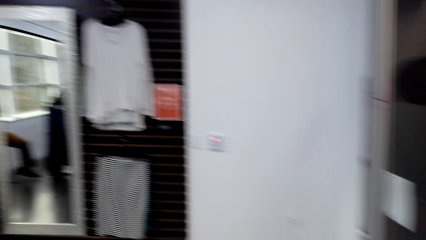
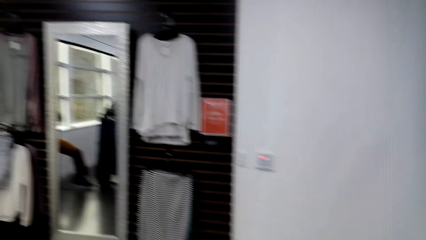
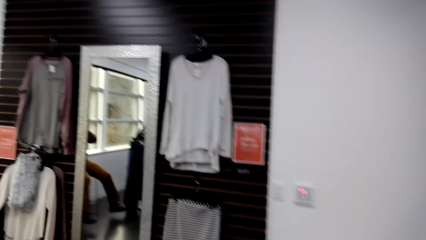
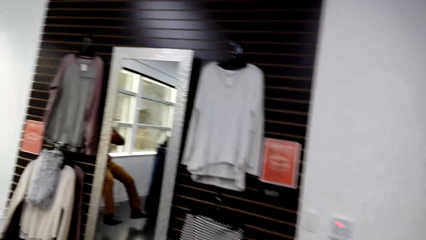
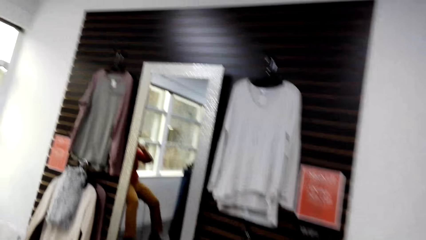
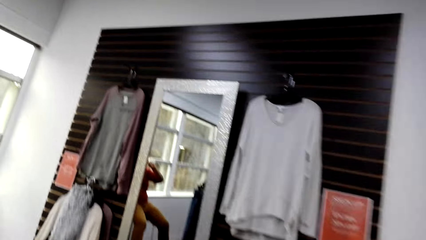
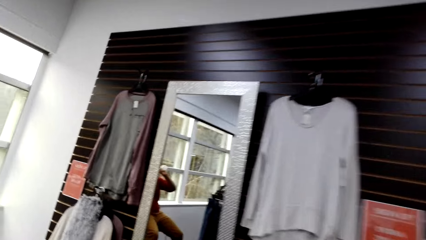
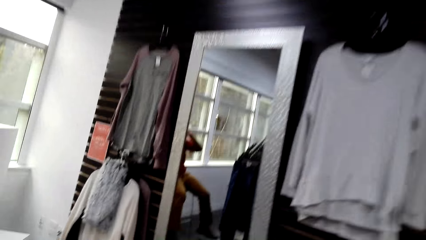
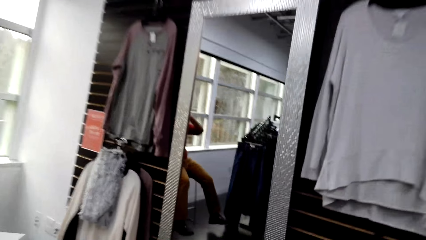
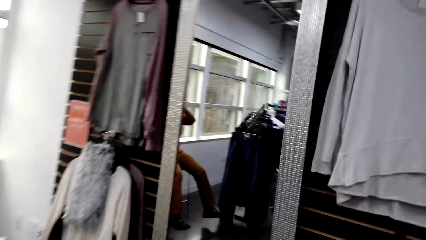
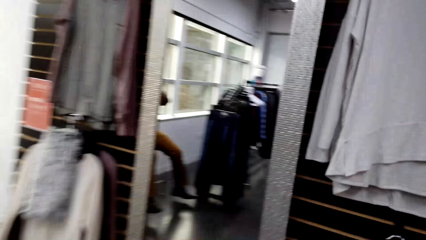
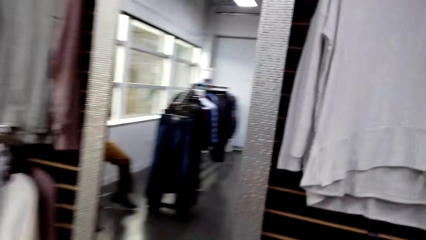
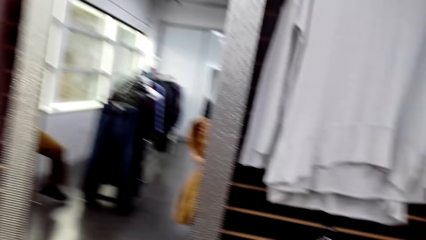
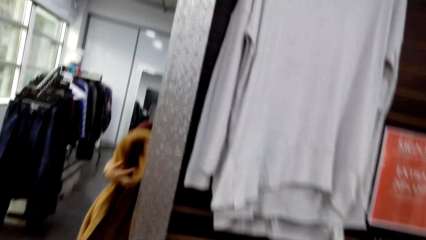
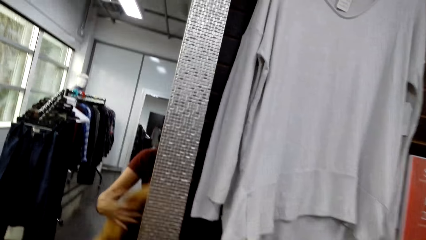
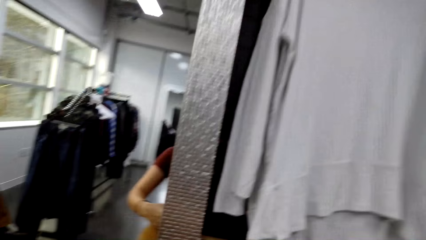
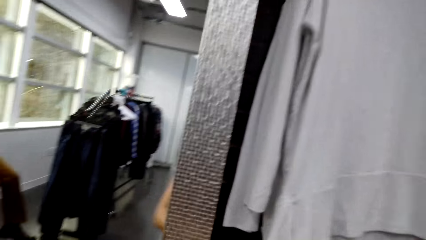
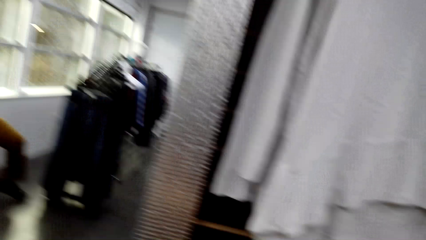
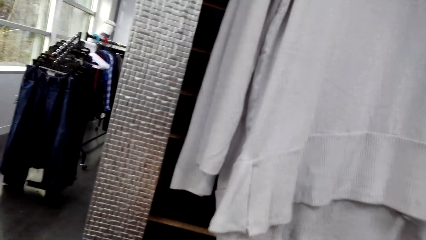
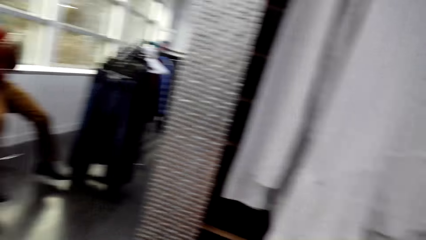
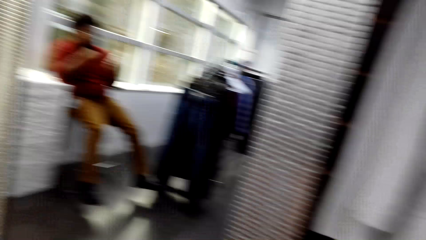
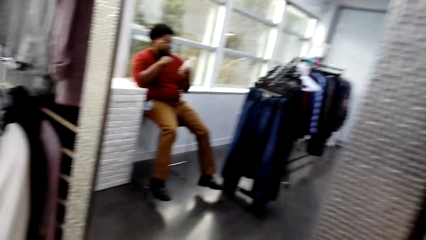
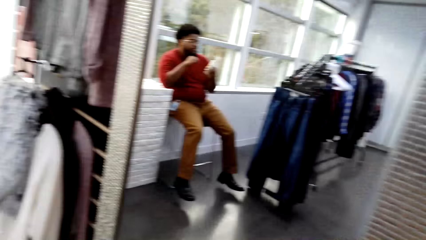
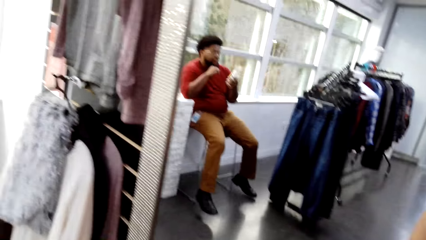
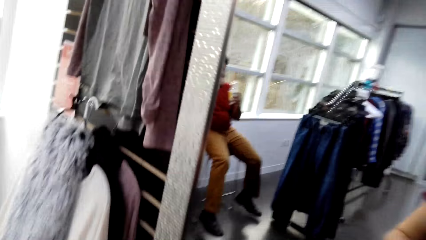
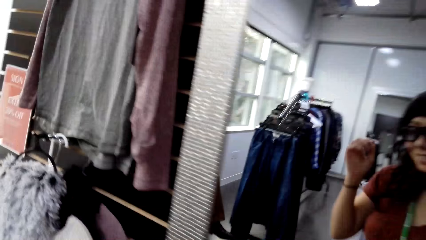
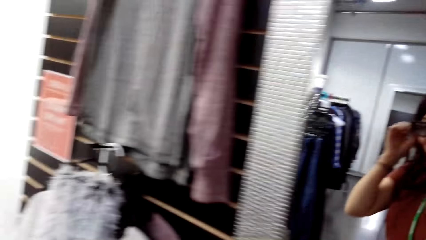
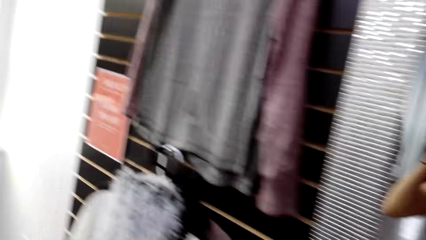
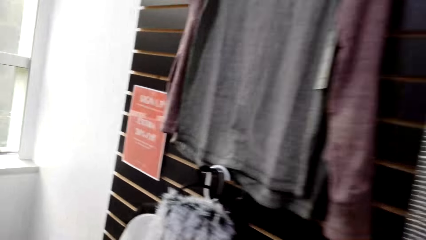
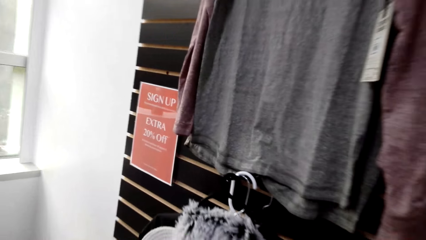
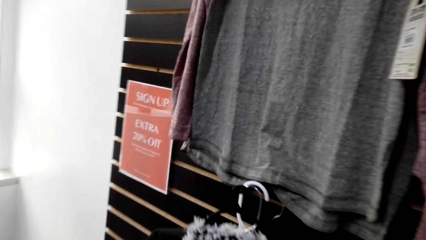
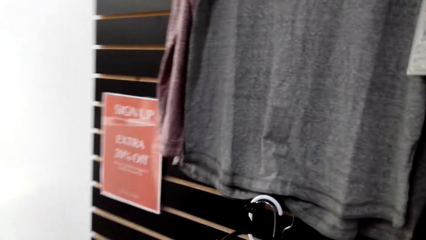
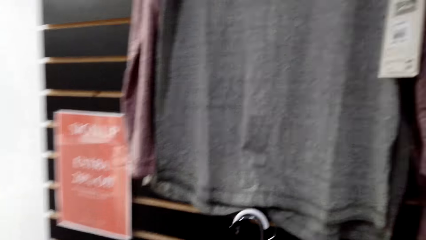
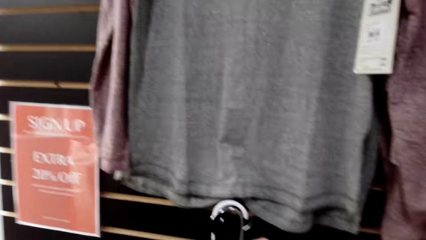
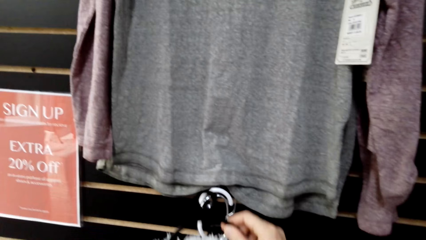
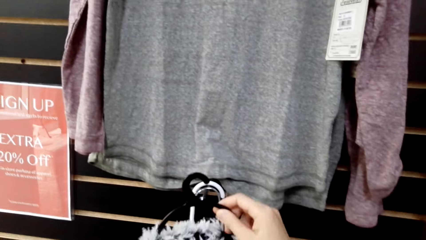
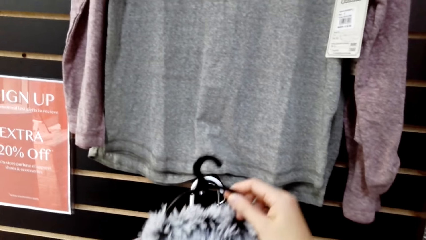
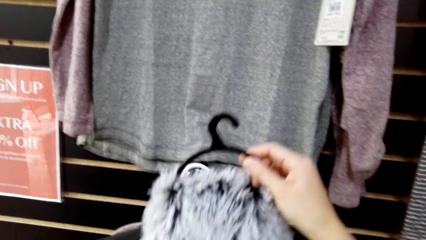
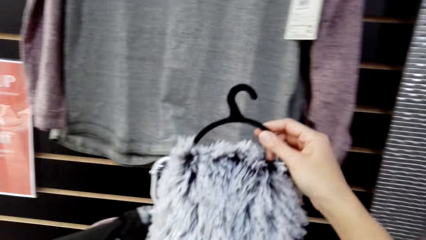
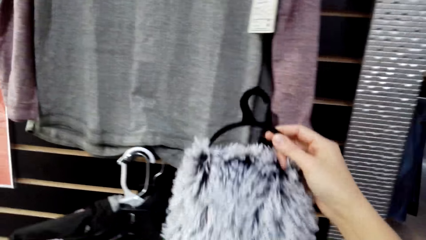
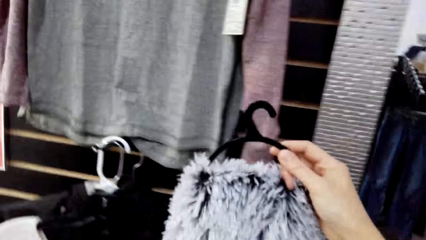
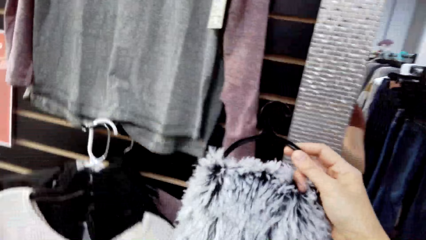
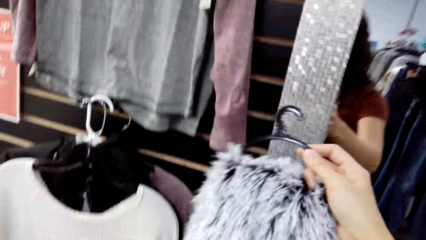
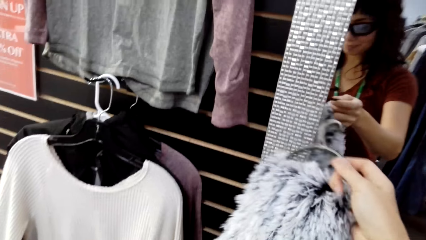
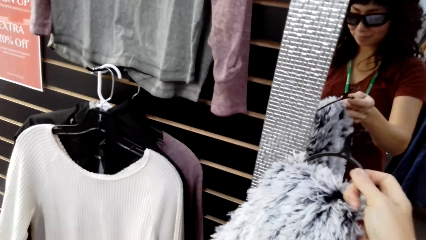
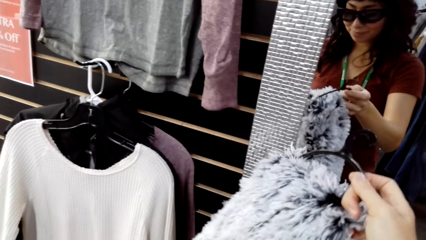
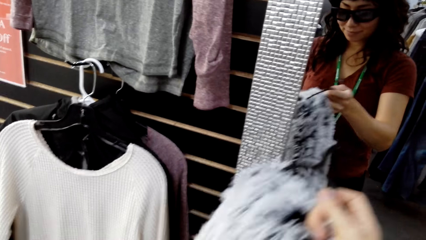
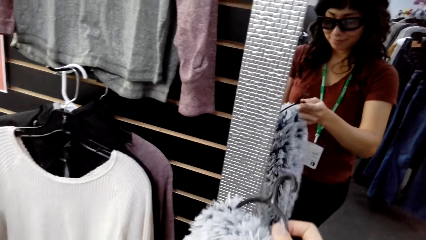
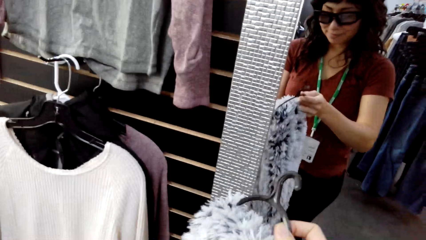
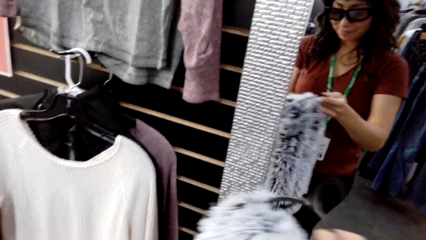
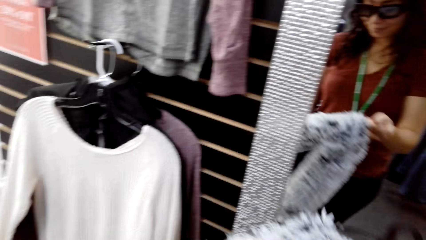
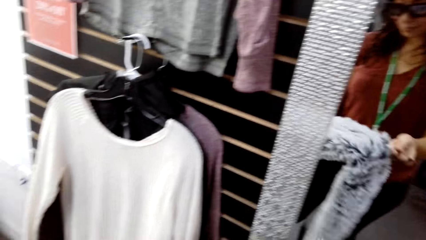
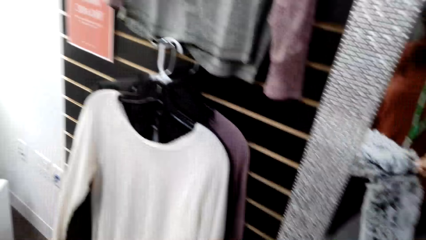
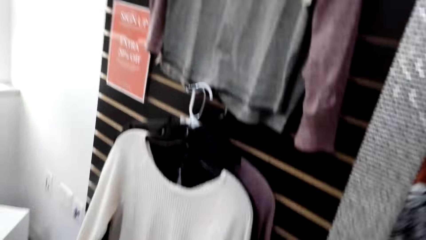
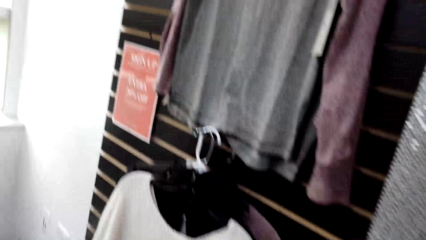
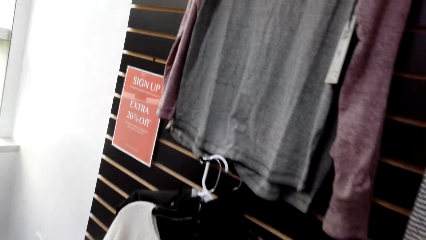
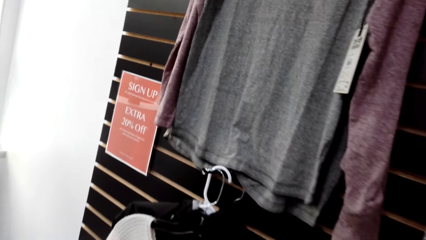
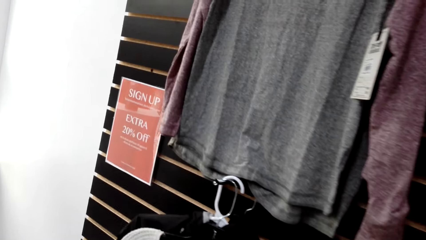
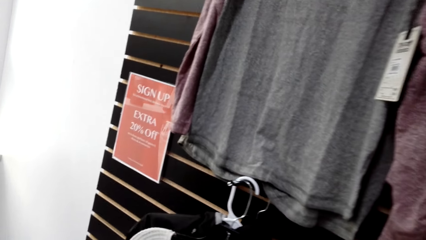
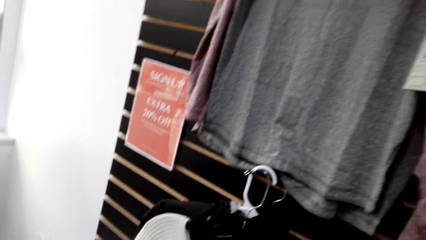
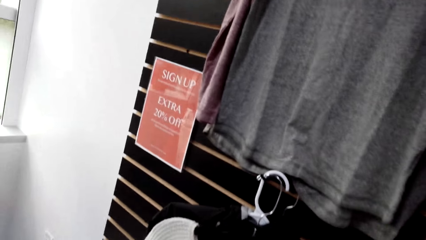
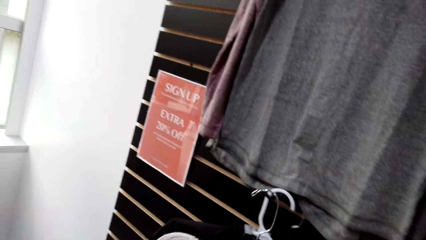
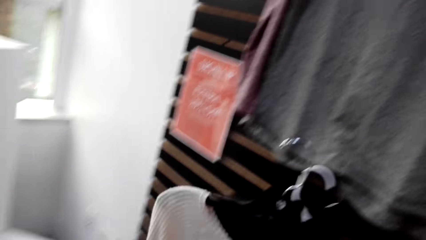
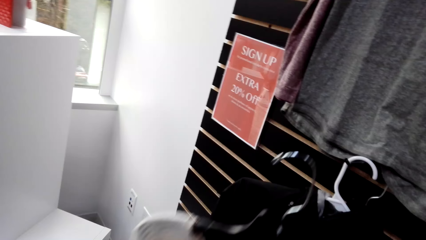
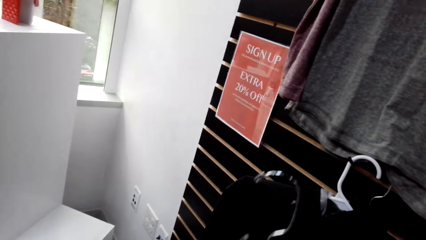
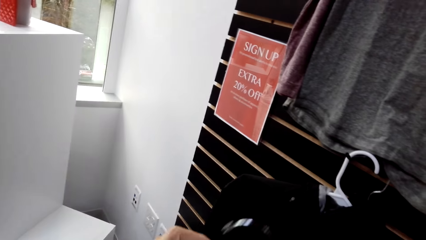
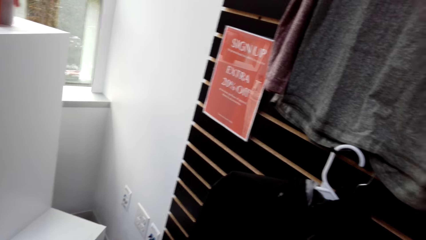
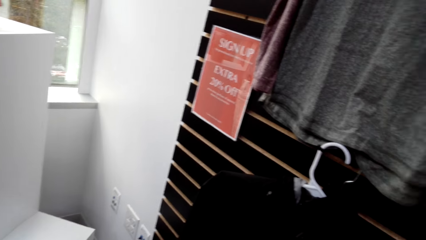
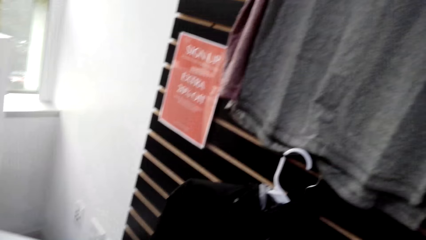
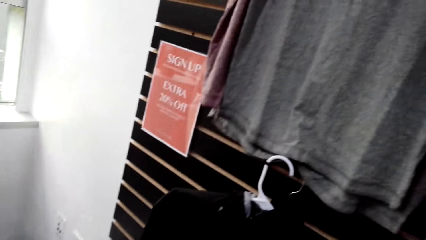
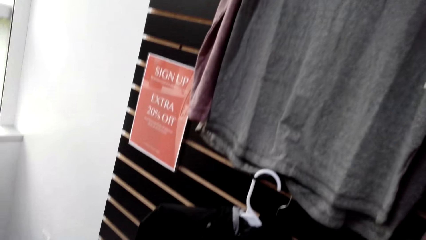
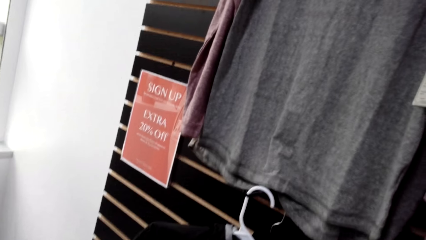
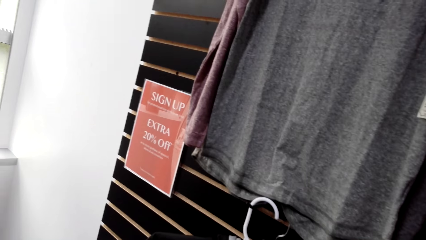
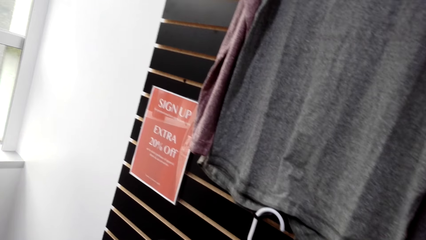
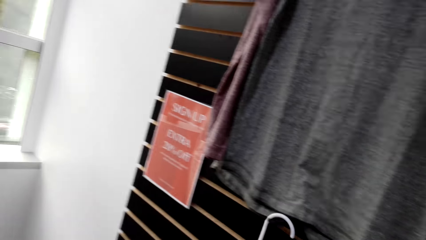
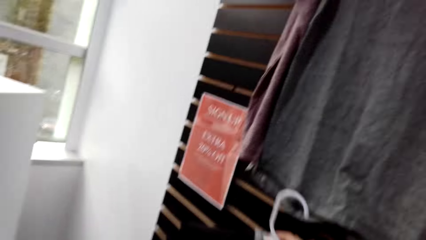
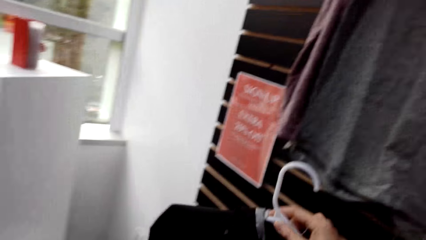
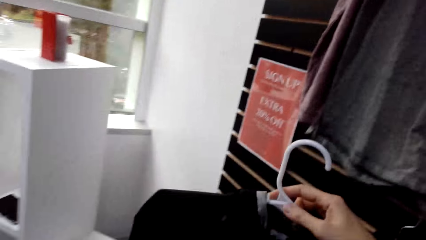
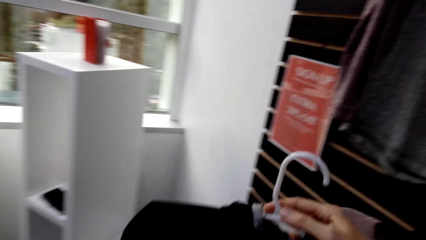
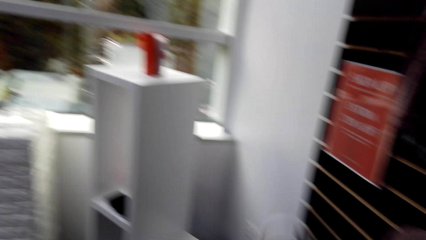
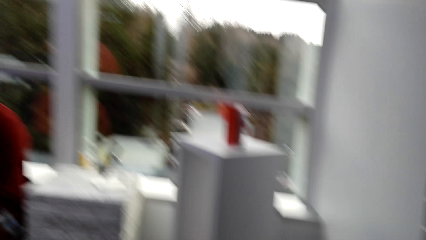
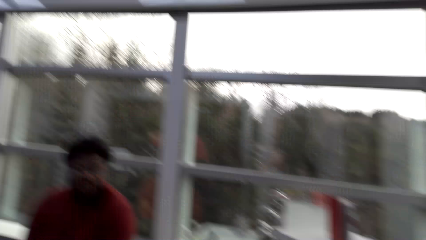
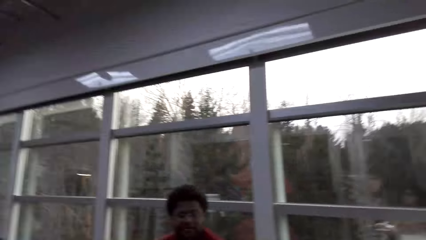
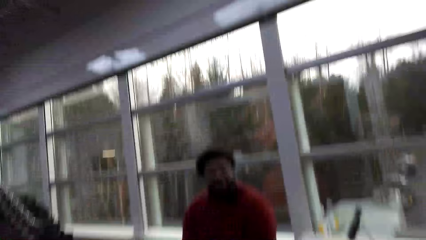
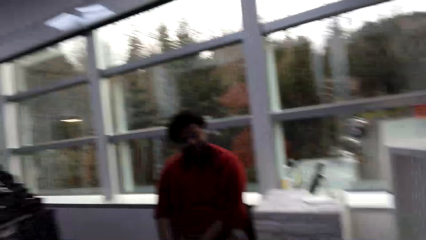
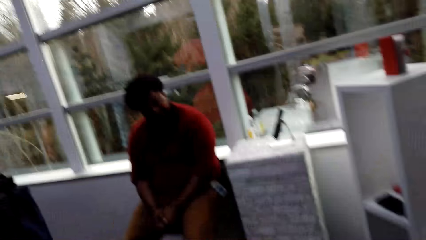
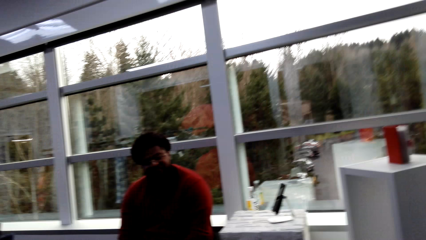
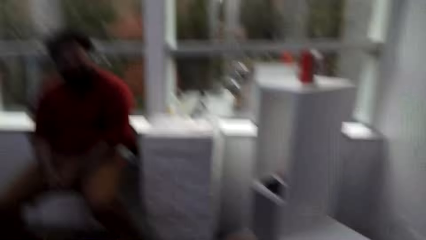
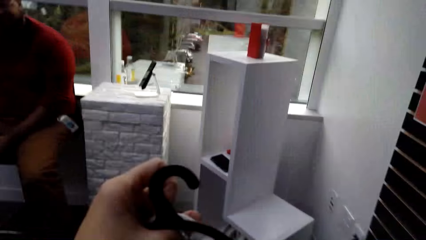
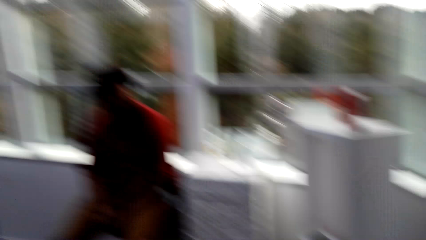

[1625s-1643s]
The camera wearer walks in the room. They turn to the side. They walk around. They pick up a cloth. They hold the cloth on a hanger. They pick up the cloth. They turn around. They hold the cloth on the hanger. They turn around.
